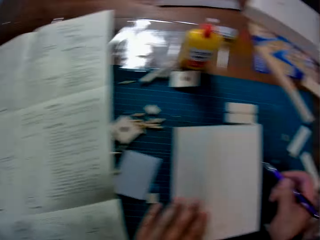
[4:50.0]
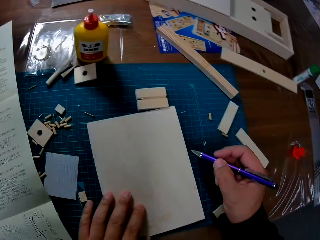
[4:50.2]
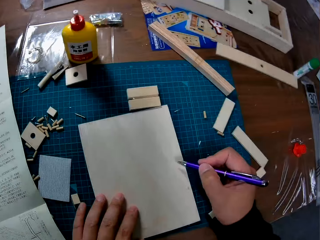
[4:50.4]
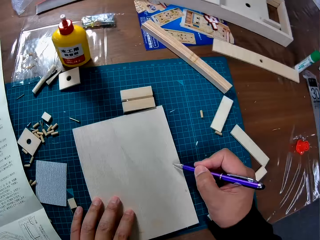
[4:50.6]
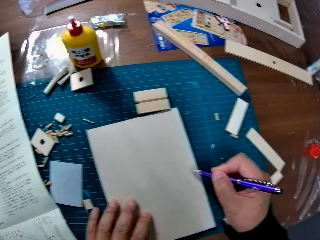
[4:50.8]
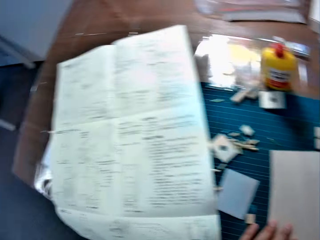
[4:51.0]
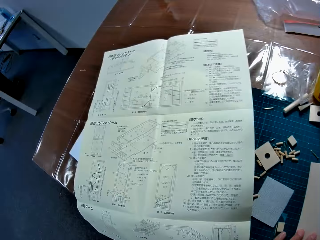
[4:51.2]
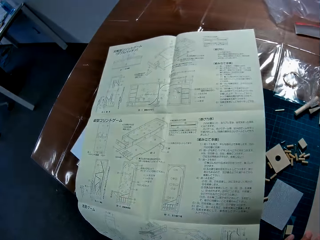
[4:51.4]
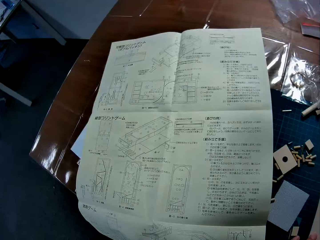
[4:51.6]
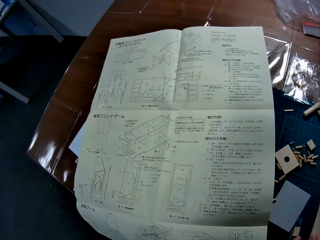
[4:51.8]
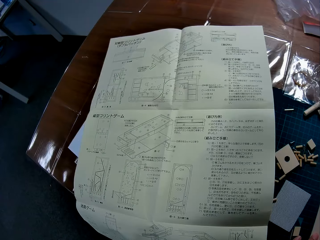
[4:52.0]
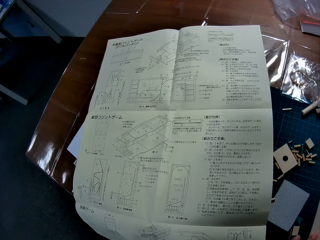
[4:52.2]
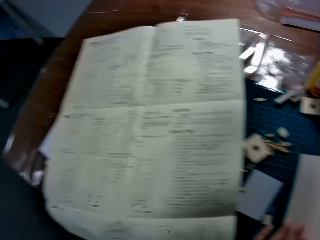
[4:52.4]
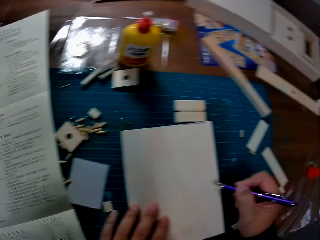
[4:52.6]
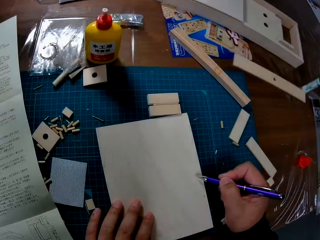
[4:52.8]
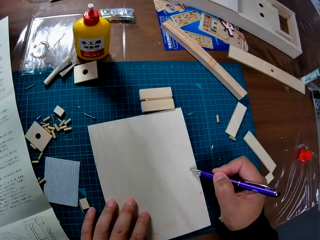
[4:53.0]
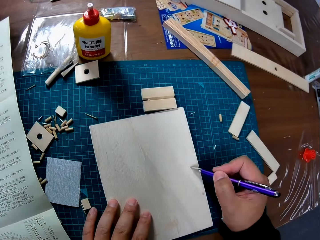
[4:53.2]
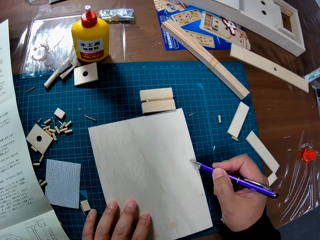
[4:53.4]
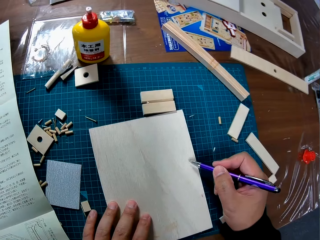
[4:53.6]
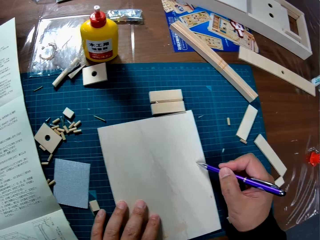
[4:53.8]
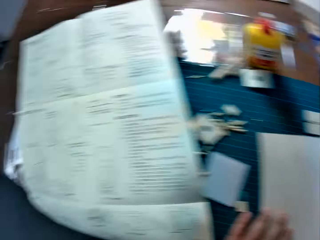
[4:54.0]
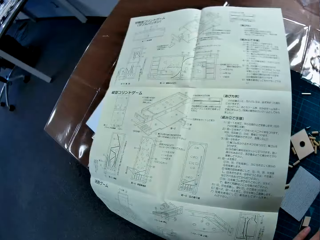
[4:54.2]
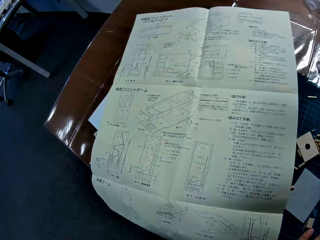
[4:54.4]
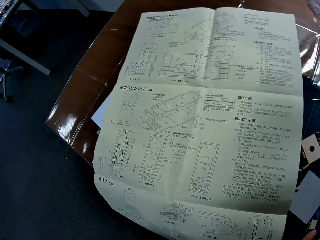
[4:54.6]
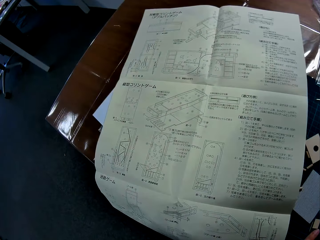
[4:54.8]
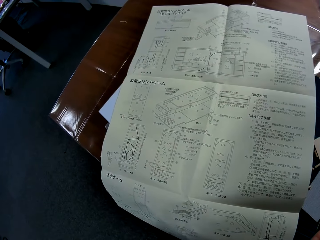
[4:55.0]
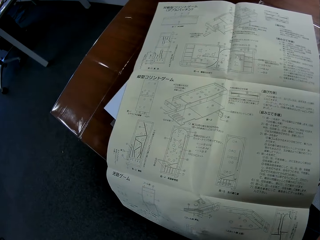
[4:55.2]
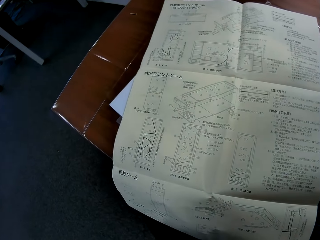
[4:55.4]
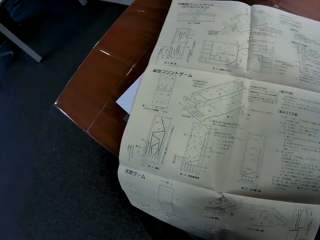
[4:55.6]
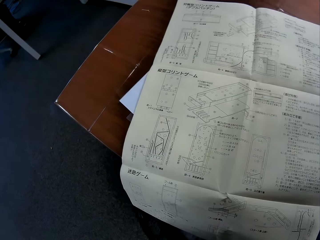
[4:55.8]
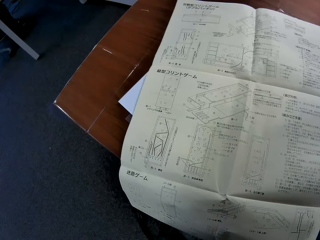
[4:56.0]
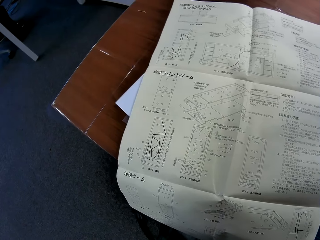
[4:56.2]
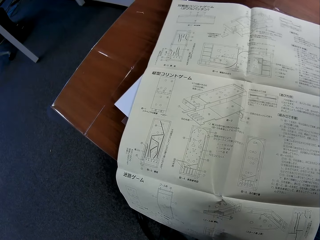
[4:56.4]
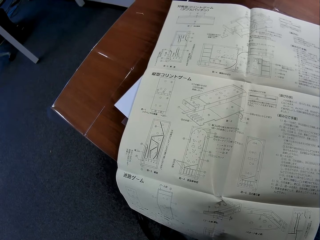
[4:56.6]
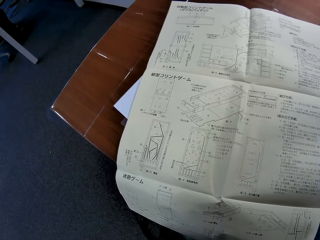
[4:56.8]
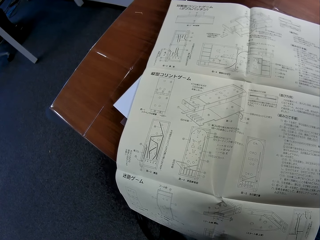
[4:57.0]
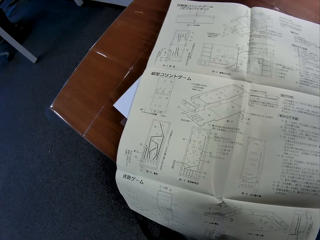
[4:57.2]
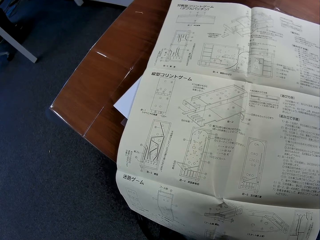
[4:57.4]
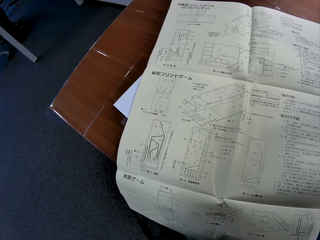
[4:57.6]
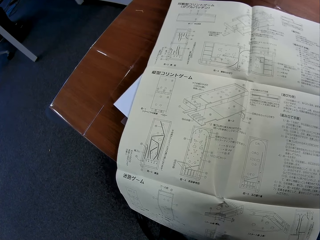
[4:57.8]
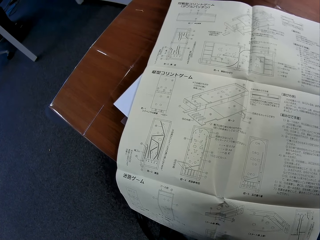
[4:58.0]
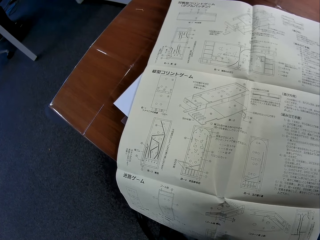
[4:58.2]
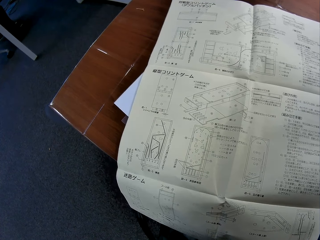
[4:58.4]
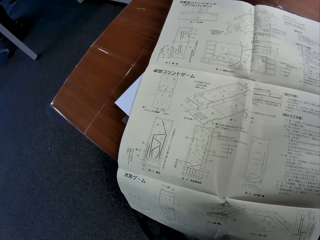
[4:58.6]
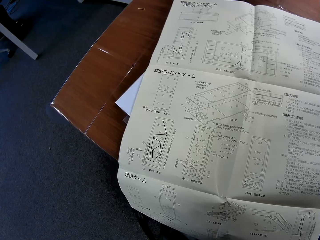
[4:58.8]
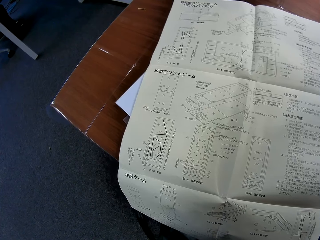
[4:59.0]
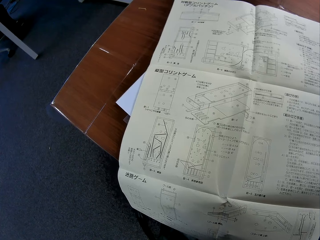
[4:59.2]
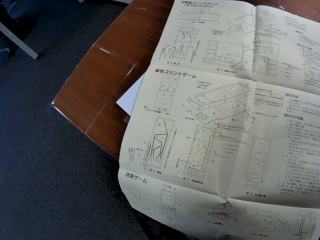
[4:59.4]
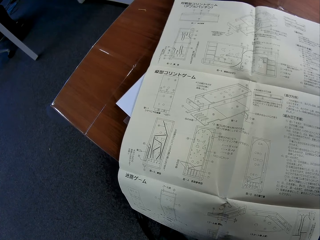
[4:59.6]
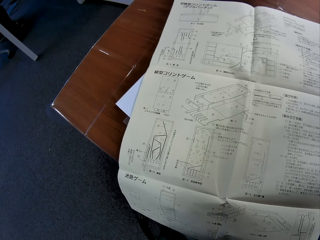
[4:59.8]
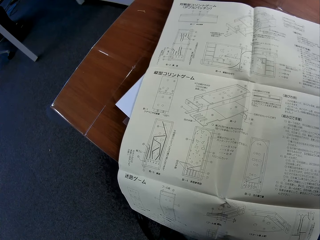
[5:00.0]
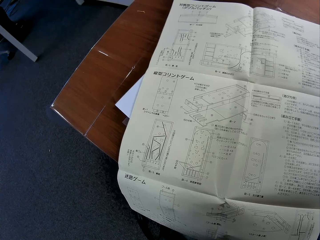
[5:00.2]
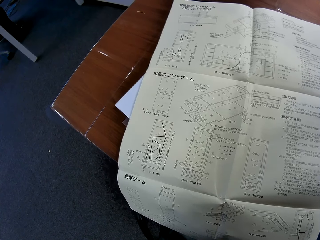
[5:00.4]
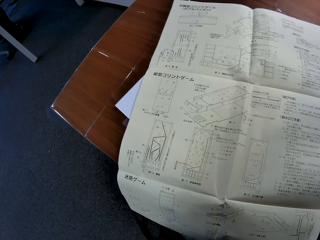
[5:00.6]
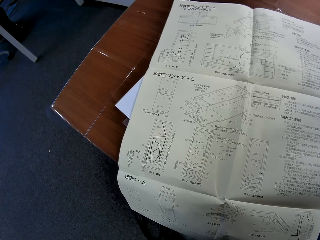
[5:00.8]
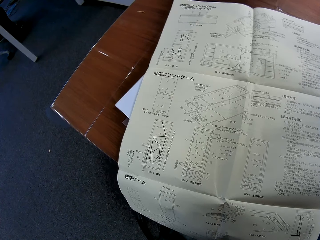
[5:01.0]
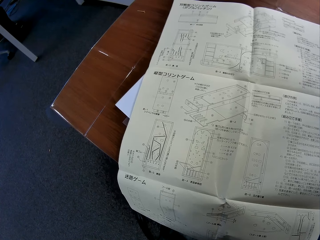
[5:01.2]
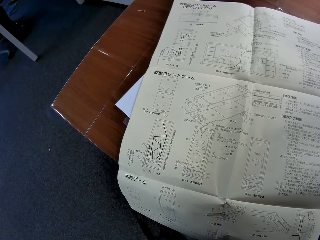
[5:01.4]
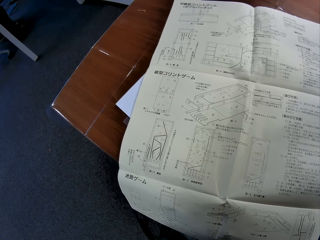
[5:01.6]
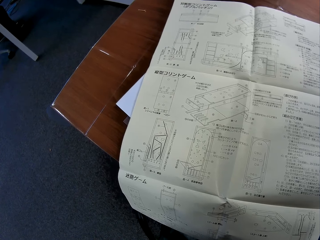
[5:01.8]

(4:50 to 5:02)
The camera wearer marks a wood sheet on the table with the pen. They study the manual on the table. They mark the wood sheet on the table with the pen. They study the manual on the table.

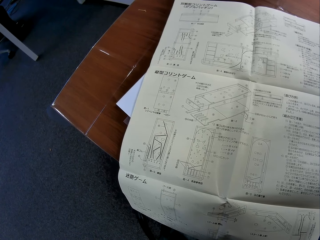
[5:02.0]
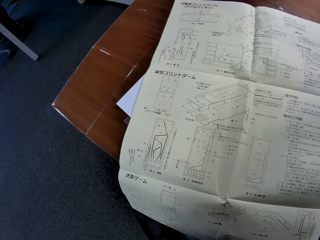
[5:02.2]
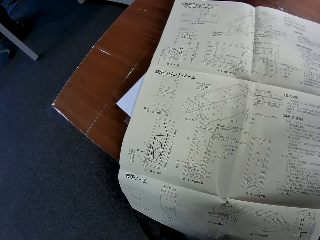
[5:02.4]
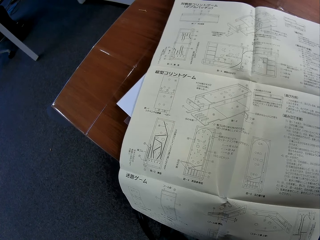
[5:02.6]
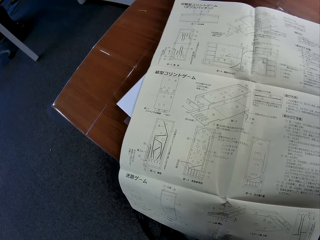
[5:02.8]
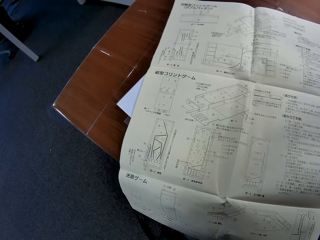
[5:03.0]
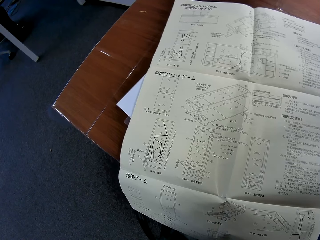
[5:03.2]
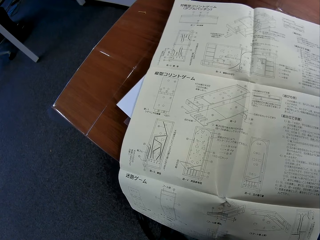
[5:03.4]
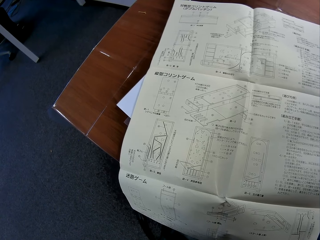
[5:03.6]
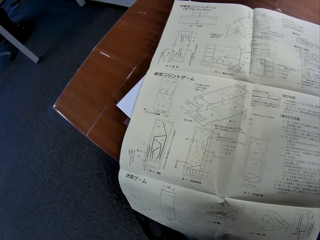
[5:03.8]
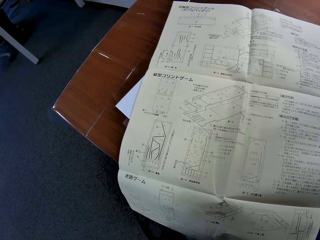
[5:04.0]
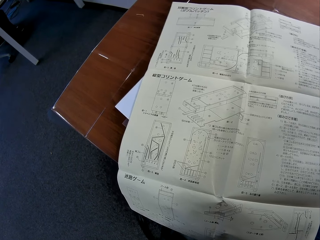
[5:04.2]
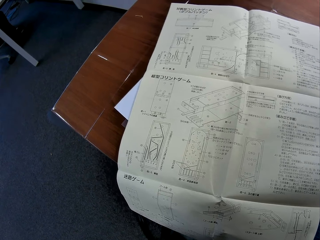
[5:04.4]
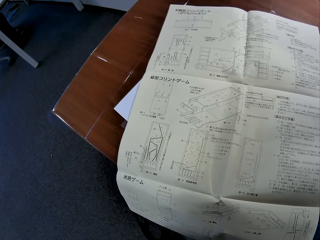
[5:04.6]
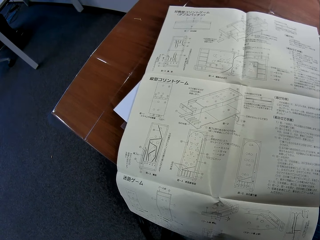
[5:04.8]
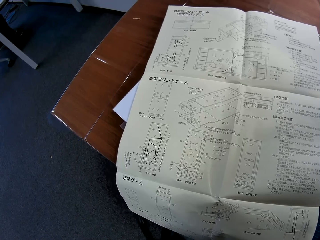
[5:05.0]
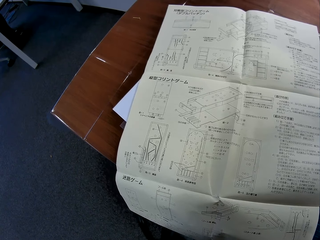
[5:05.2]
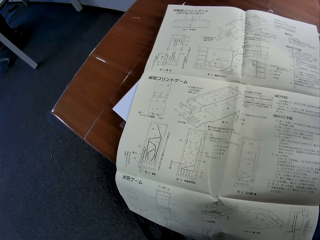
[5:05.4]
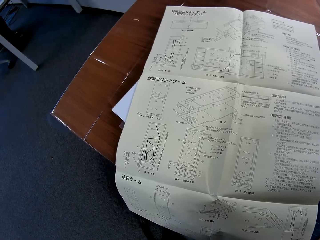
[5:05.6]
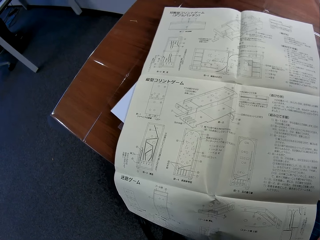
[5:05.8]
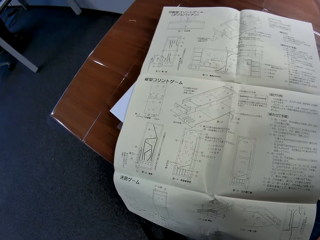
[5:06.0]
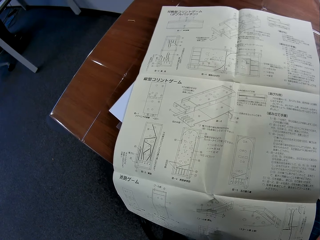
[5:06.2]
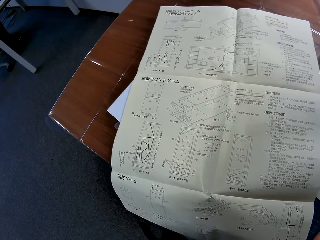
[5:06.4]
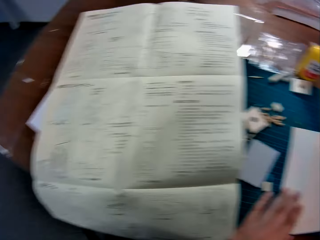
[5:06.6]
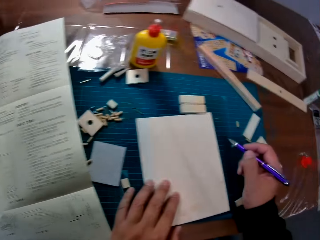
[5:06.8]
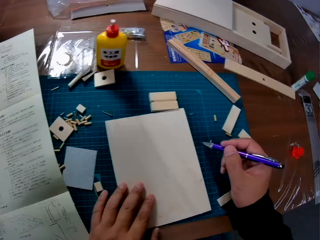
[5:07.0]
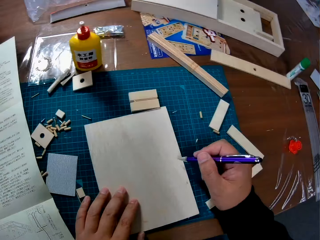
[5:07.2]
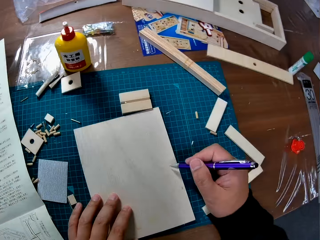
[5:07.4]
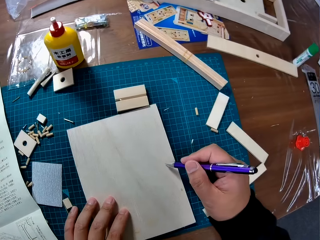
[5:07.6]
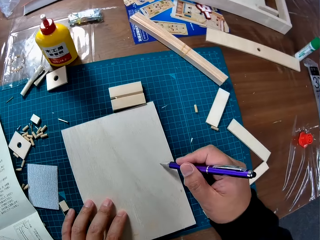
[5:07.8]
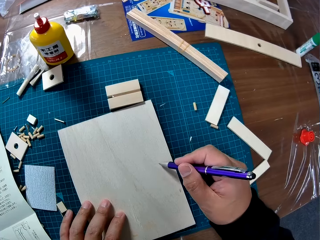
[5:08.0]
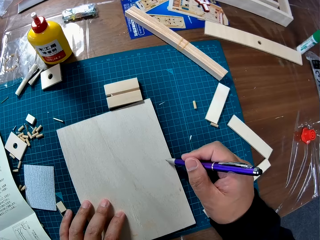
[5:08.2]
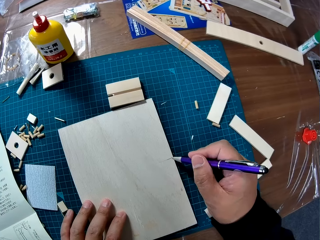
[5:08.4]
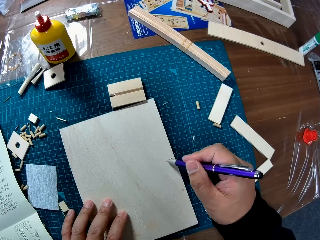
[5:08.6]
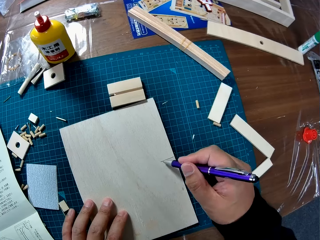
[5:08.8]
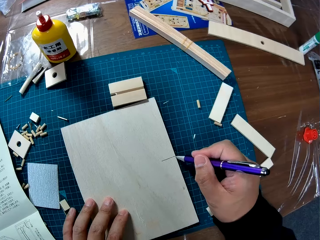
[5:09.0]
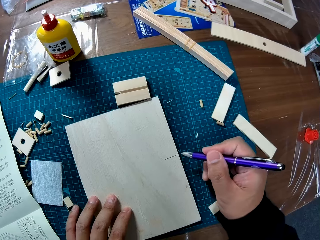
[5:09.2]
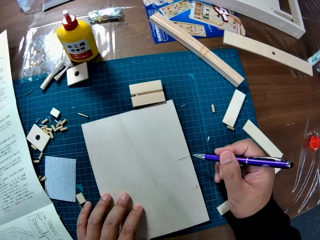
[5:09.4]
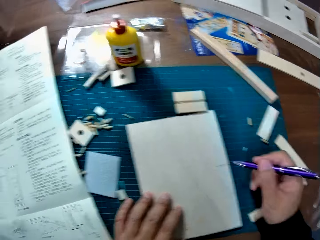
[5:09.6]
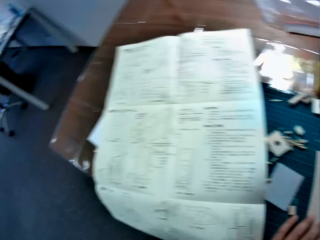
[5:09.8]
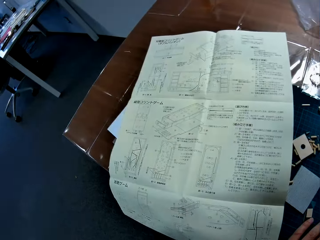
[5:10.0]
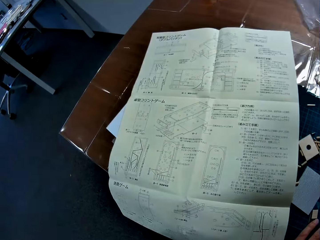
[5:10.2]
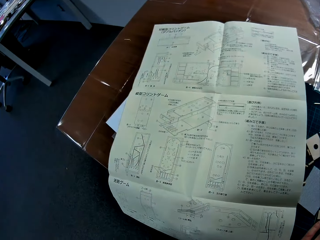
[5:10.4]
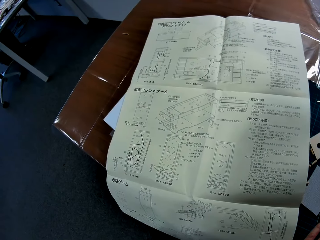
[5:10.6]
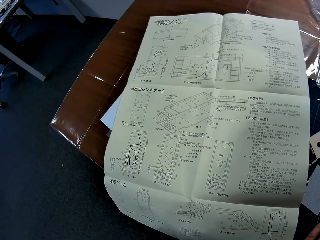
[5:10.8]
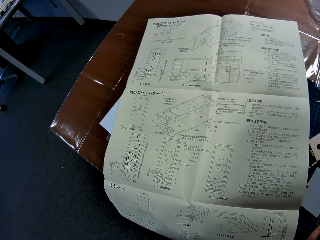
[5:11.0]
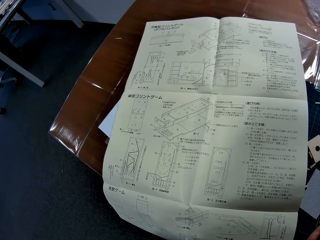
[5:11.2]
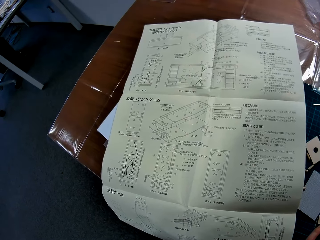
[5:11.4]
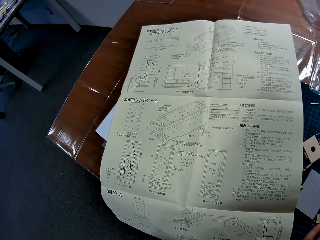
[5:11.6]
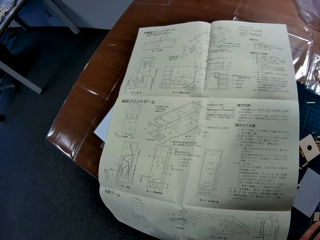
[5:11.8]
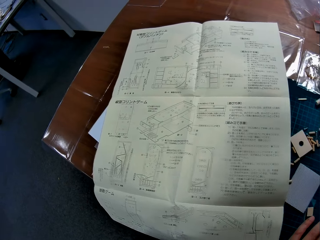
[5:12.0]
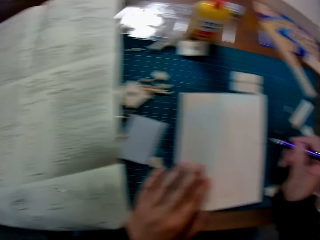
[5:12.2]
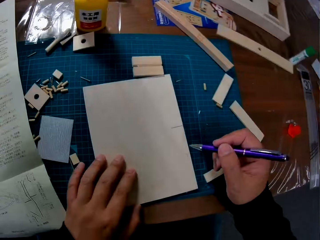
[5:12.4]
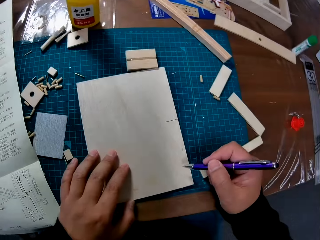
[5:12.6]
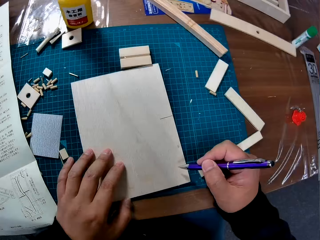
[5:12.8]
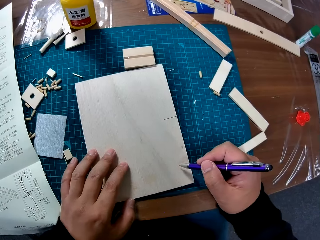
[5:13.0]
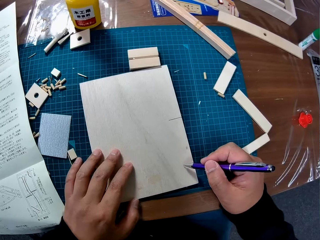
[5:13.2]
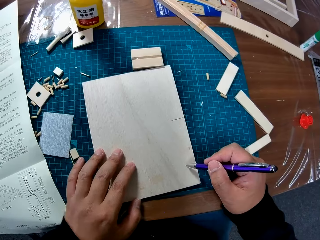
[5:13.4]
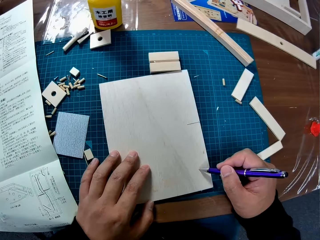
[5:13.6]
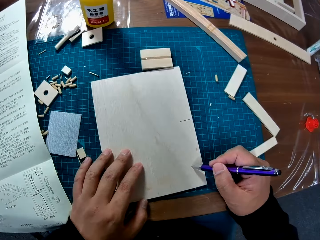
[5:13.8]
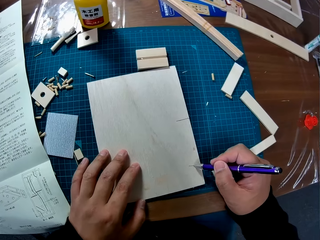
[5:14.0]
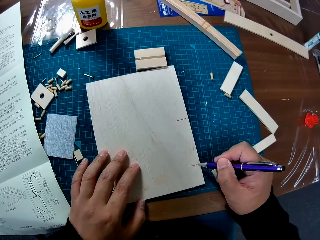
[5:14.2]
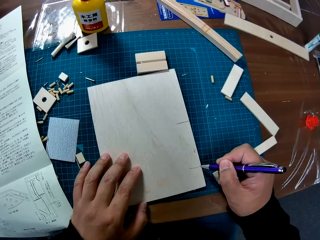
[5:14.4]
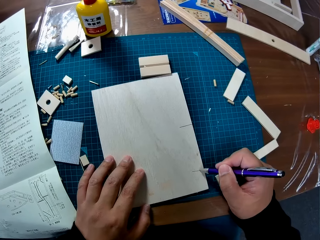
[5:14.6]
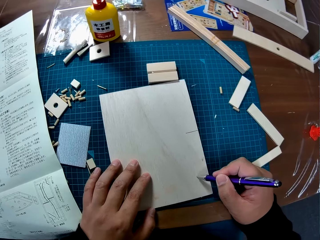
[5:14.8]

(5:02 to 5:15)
The camera wearer marks the wood sheet on the table with the pen. They study the manual on the table. They mark the wood sheet on the table with the pen.
